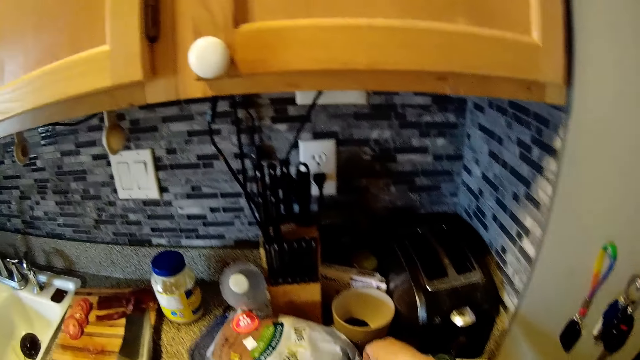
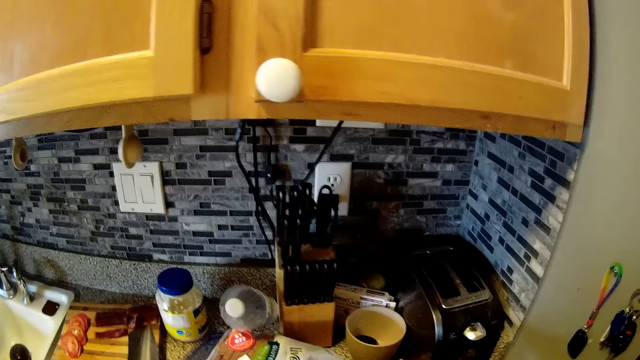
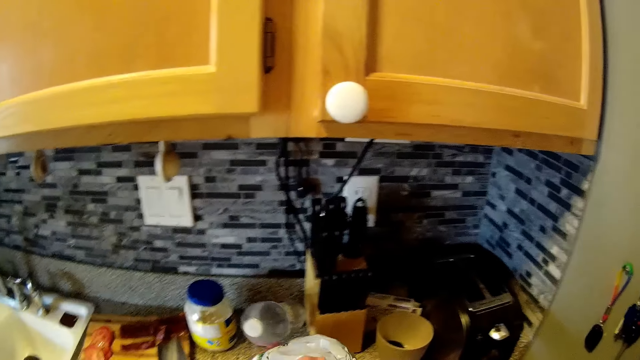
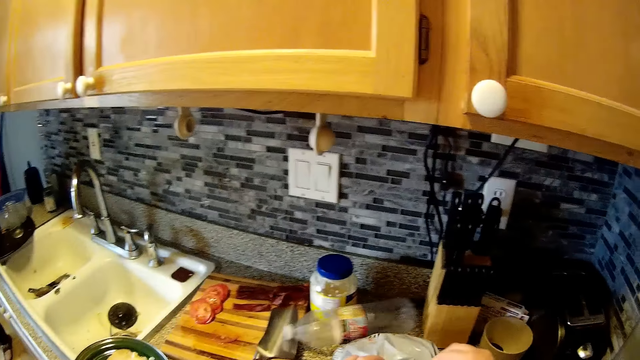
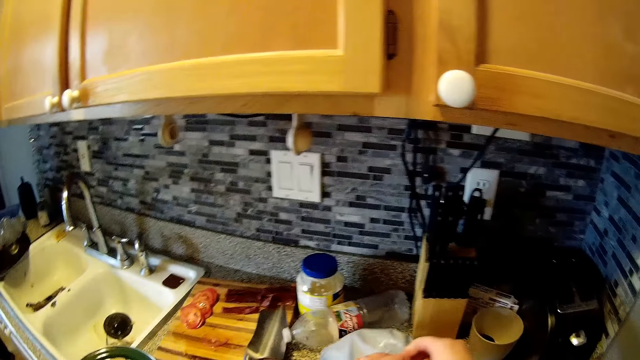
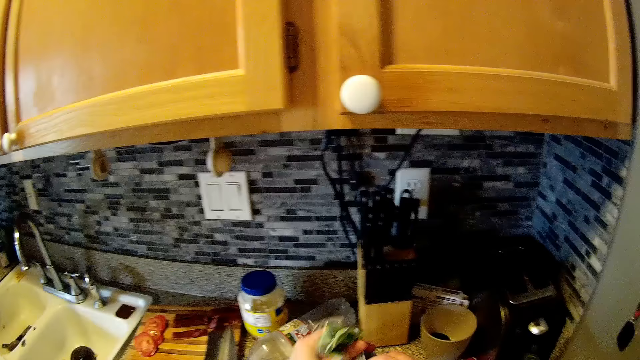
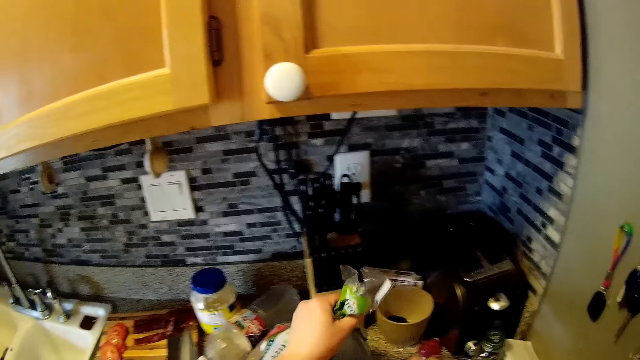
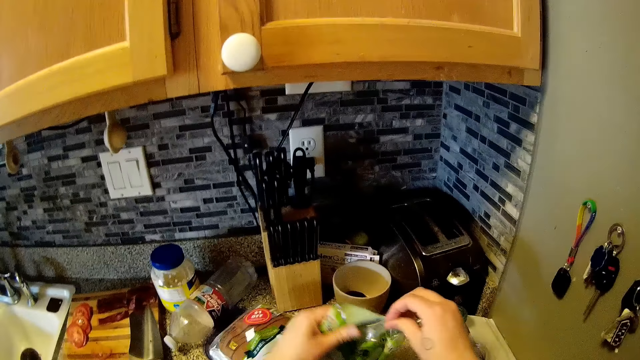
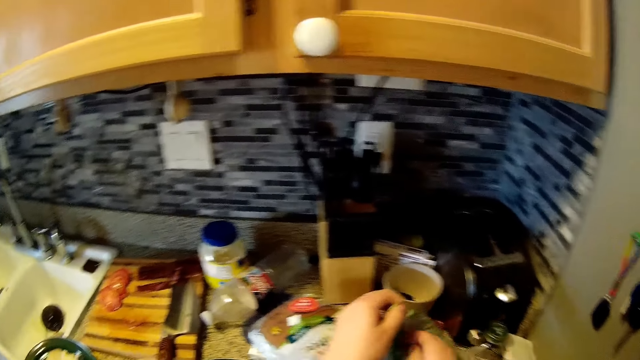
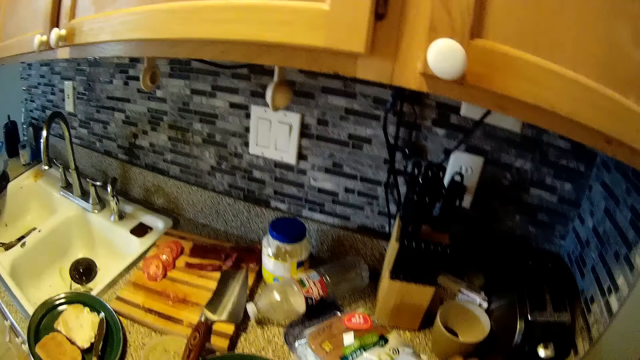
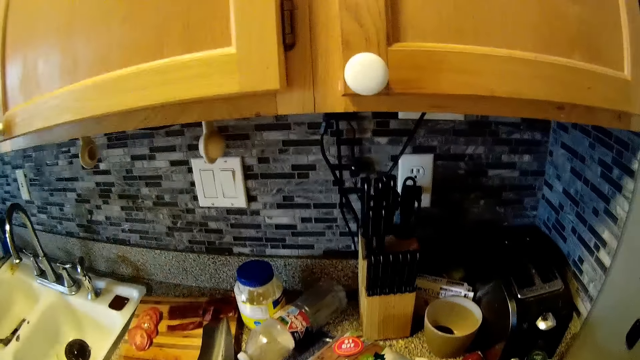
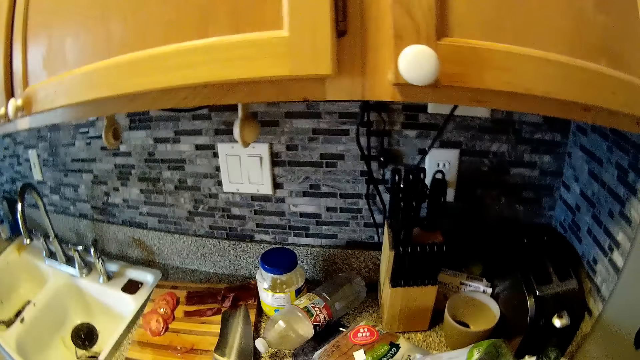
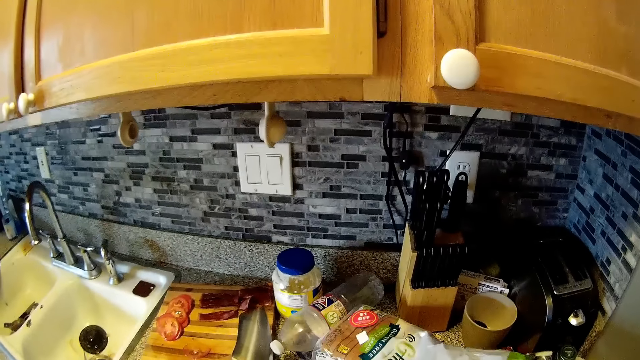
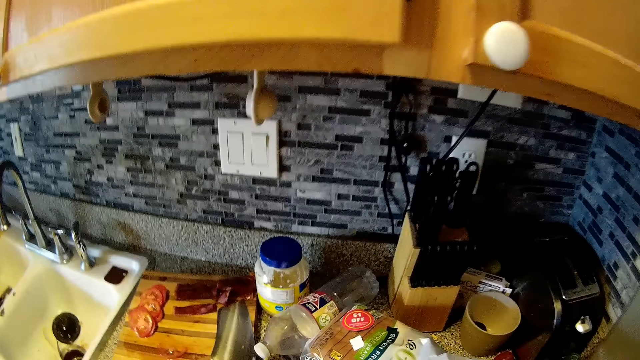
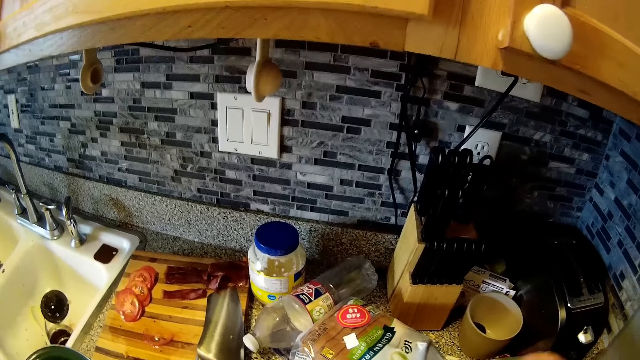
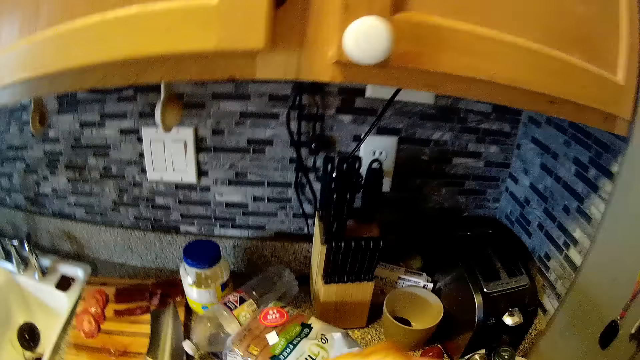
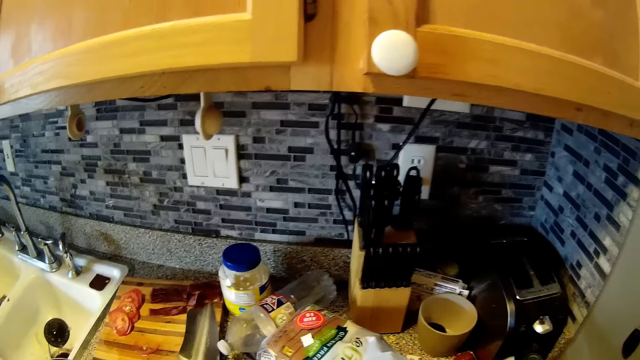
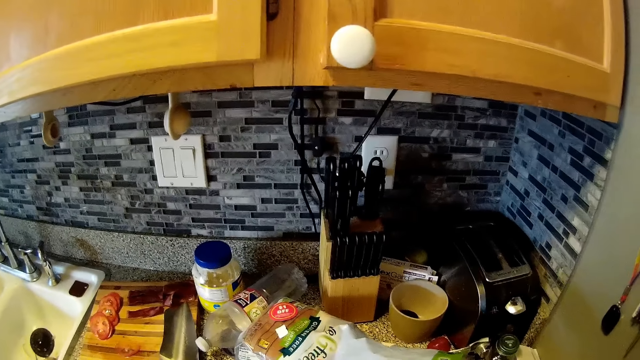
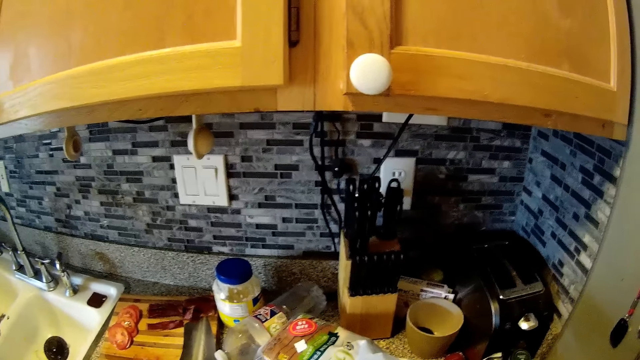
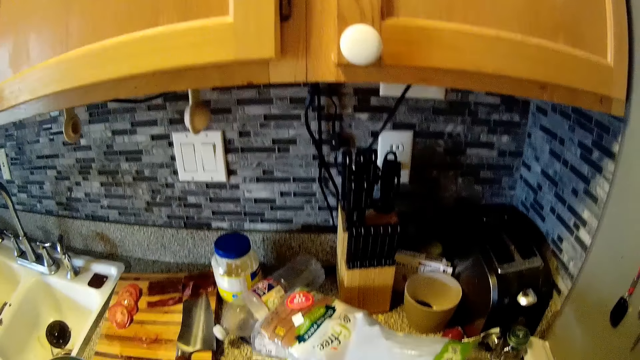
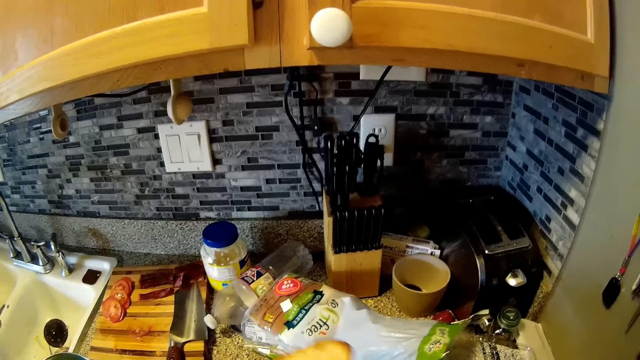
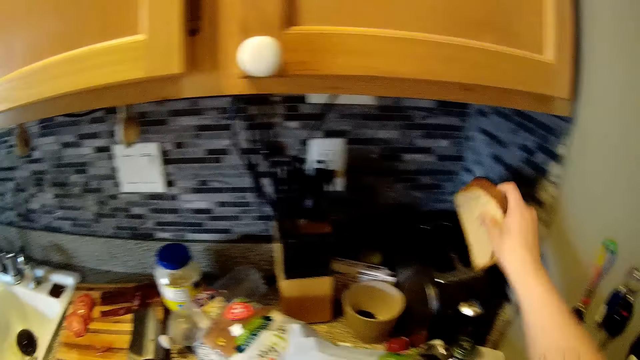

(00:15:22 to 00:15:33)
The camera wearer pulls a paper. She opens the nylon of bread on the kitchen slab with both hands. She picks two slices of bread from the nylon with her right hand. She looks around. She interacts with the man.

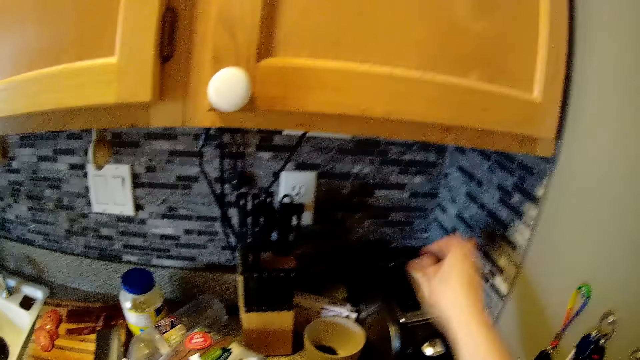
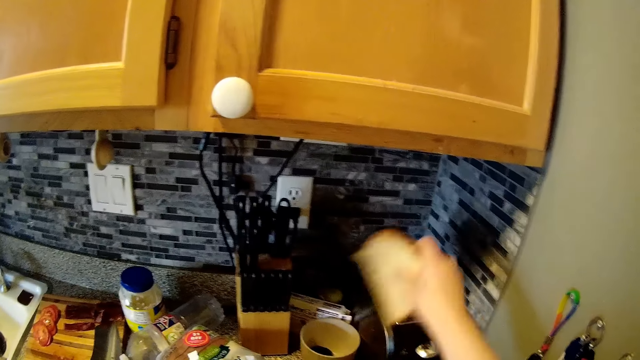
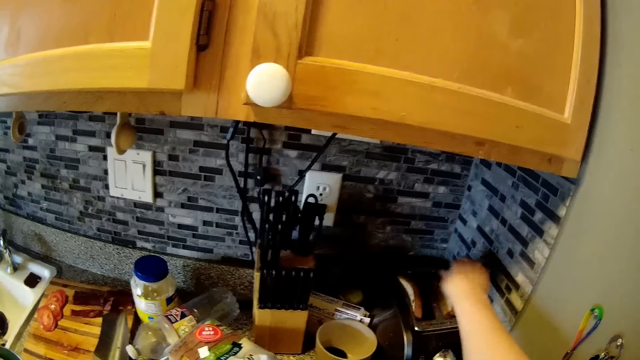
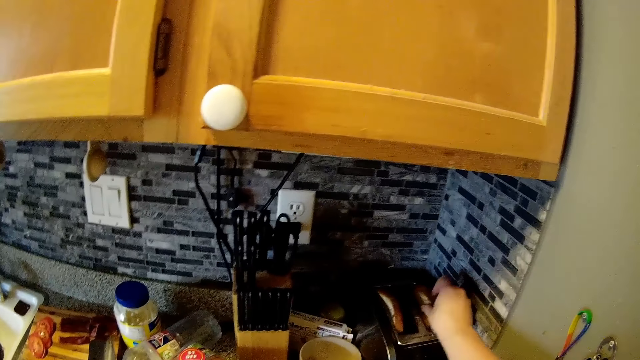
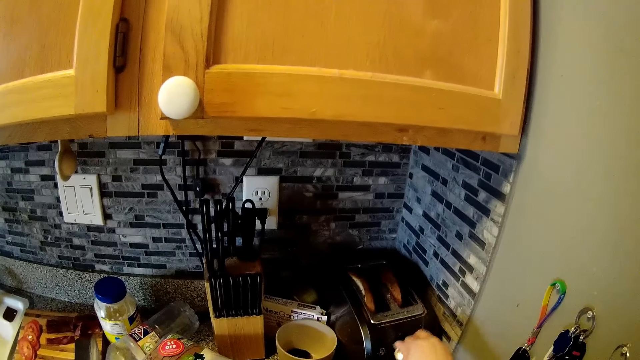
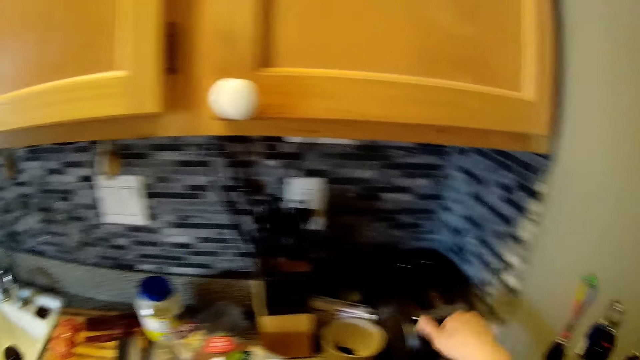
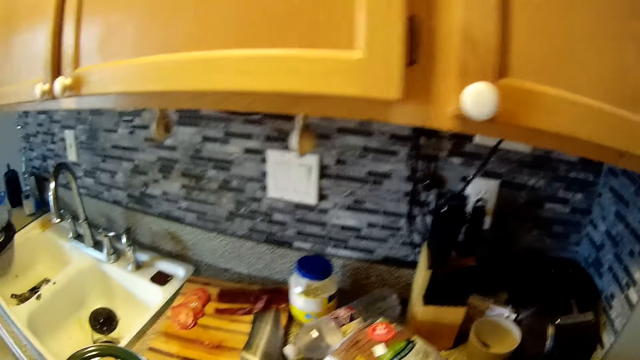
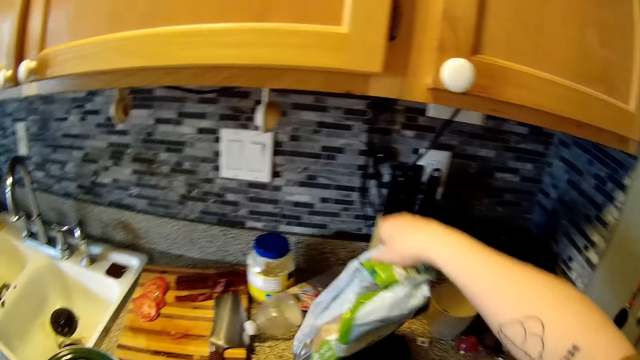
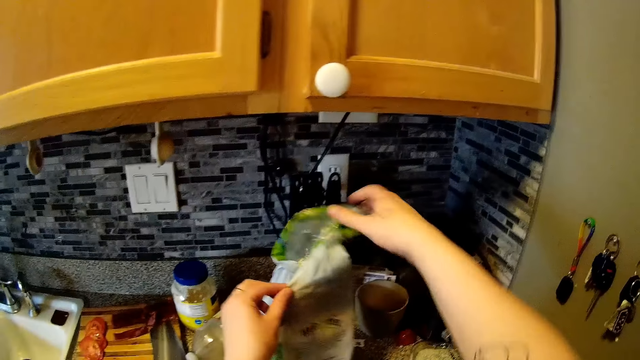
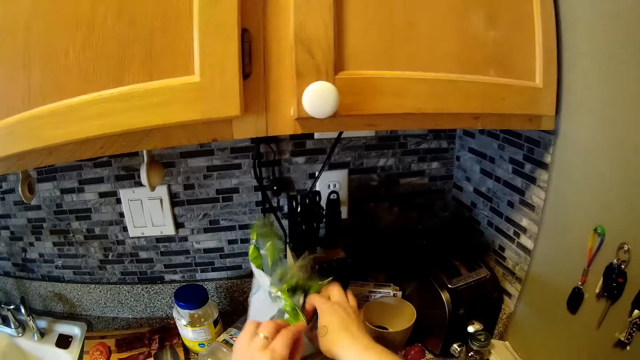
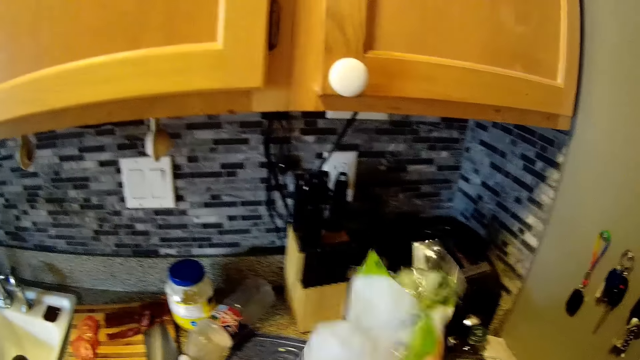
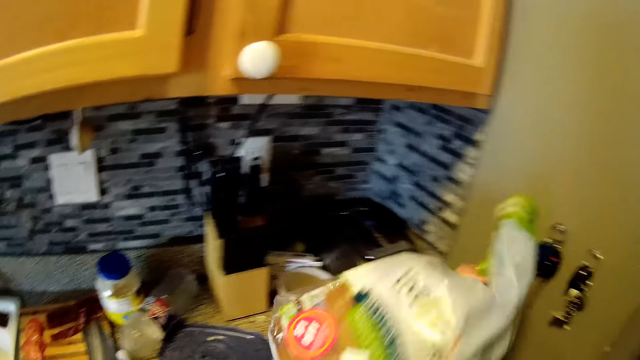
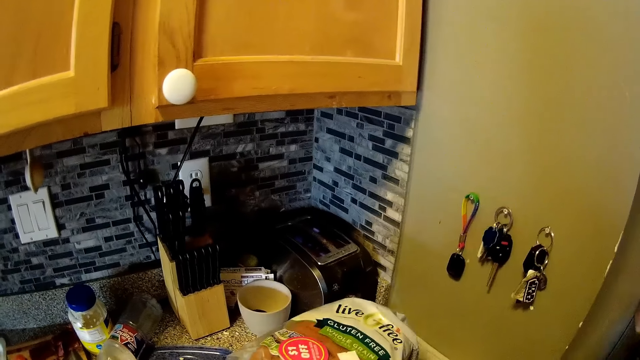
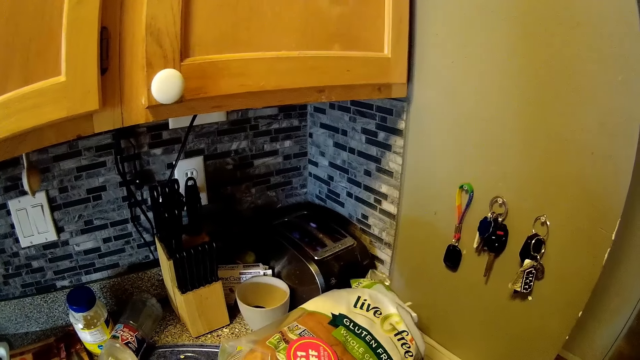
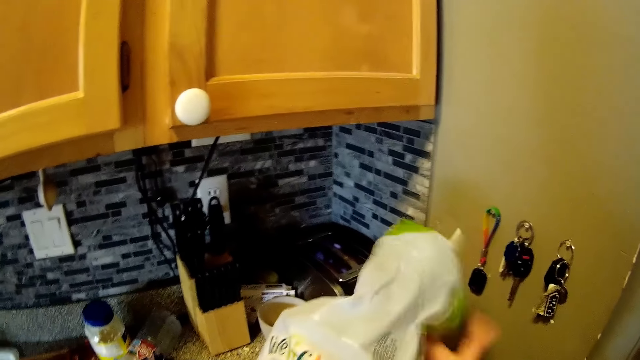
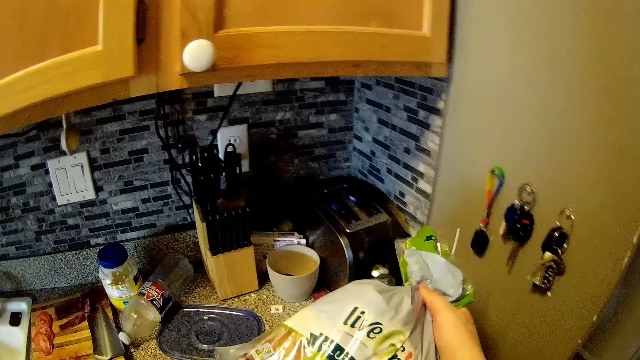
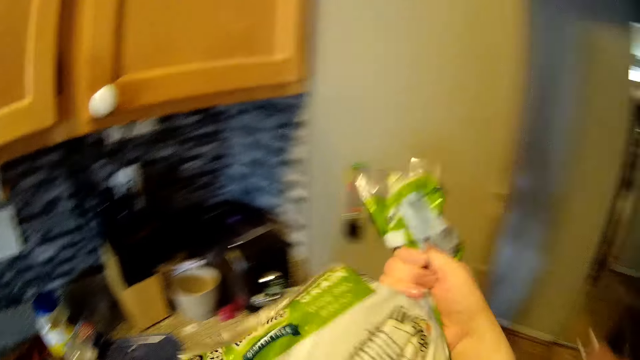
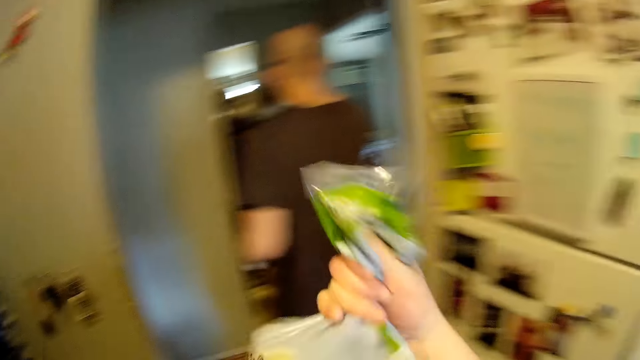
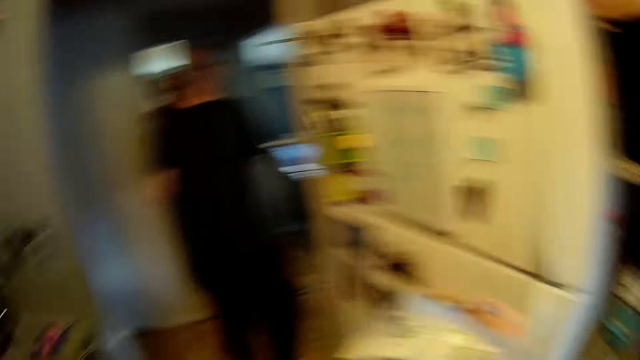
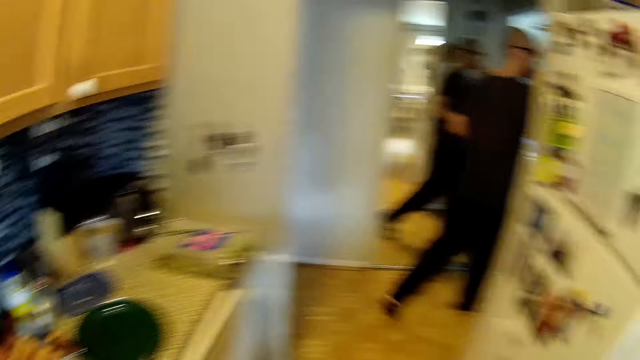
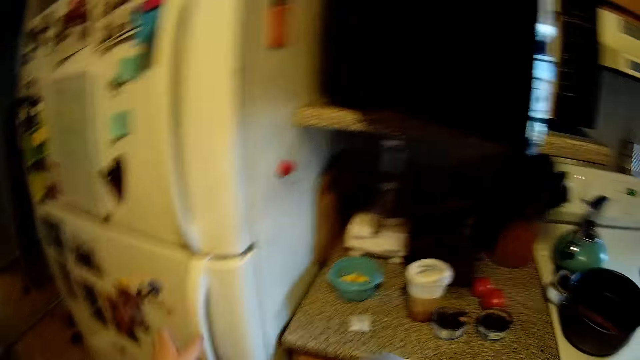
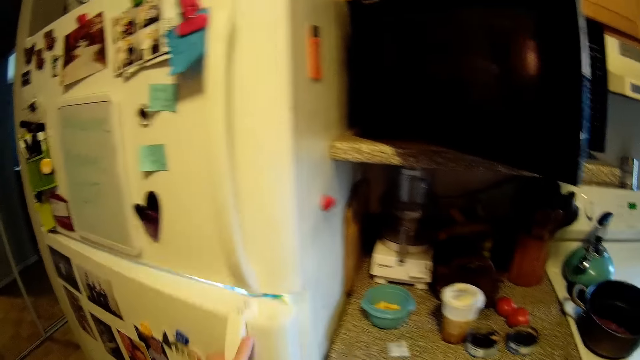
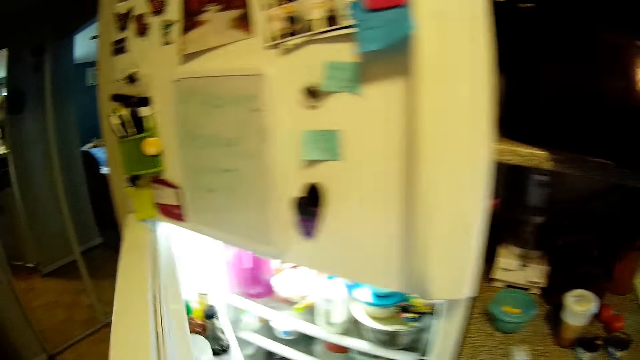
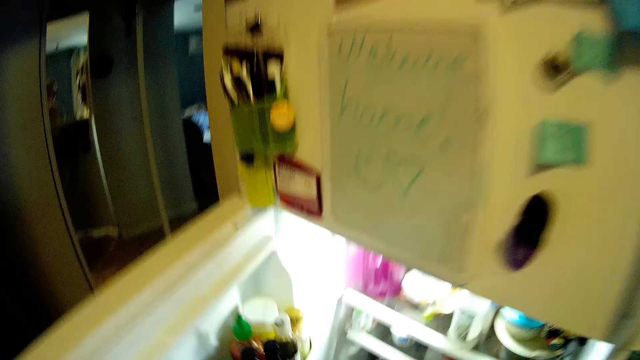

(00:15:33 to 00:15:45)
The camera wearer puts the slice of bread in the toaster with her right hand. She pulls back the right hand. She puts the slice of bread in the toaster with her right hand again. She adjusts the slice of the bread with her right hand. She operates the toaster and puts bread on the toaster. She pulls back the right hand. She pulls the paper of bread. She holds the nylon of bread with both hands. She lifts the paper of bread and looks at the paper of bread. She ties the nylon of bread with both hands. A man walks around. The camera wearer makes a step. She opens the fridge with her left hand.
